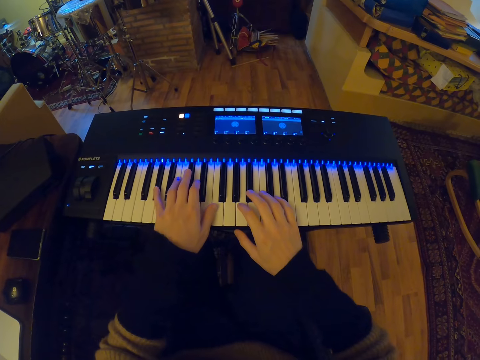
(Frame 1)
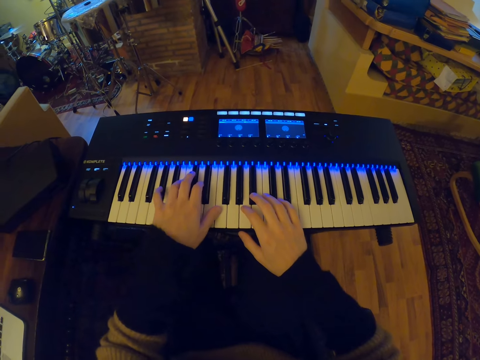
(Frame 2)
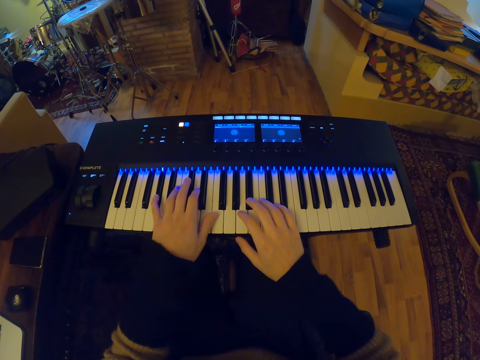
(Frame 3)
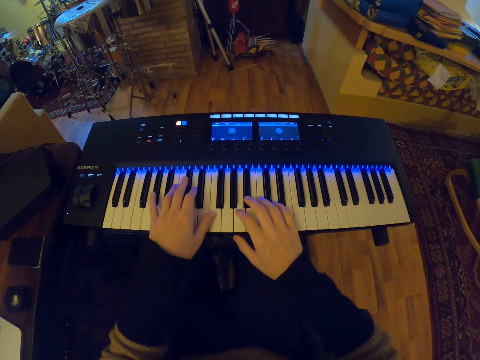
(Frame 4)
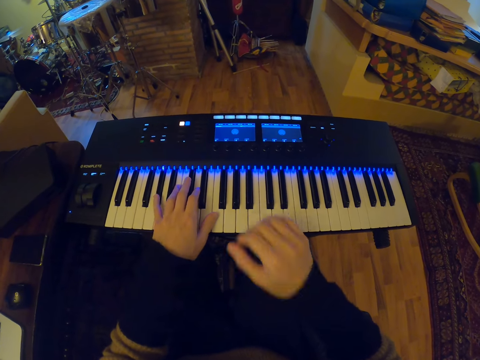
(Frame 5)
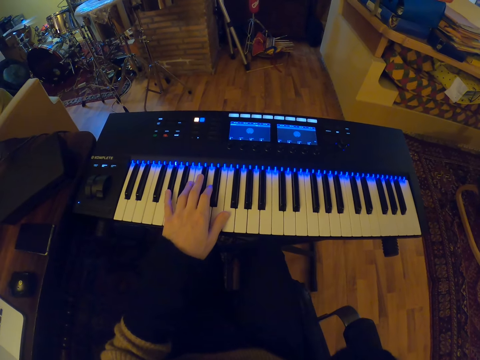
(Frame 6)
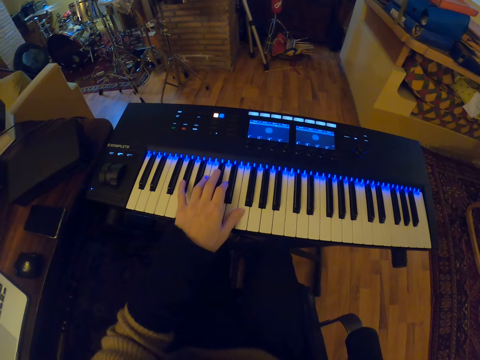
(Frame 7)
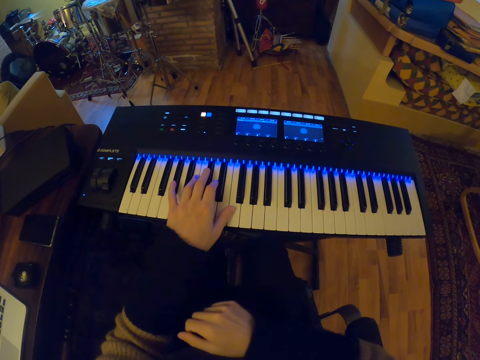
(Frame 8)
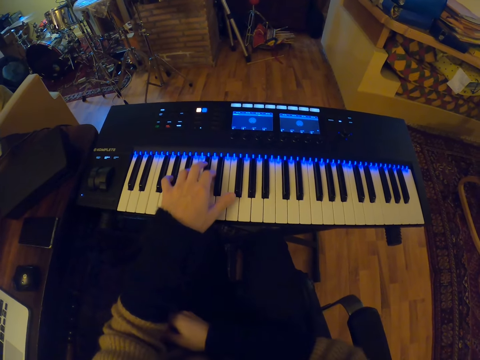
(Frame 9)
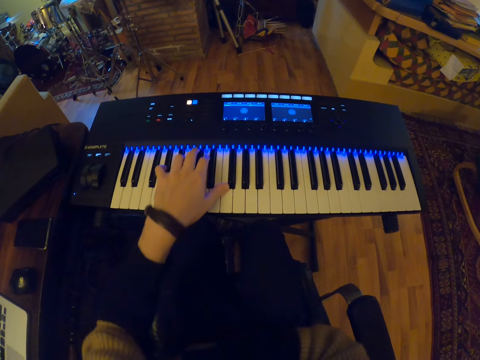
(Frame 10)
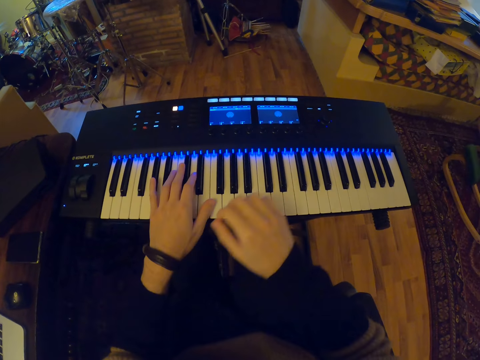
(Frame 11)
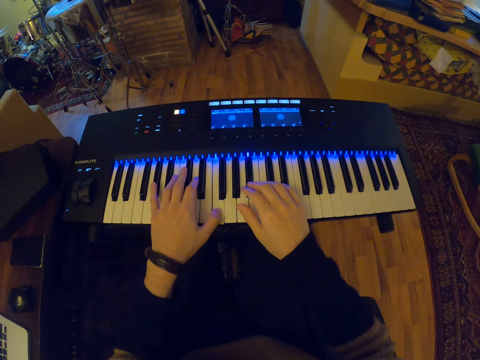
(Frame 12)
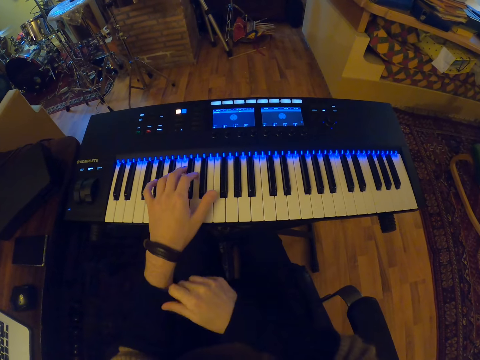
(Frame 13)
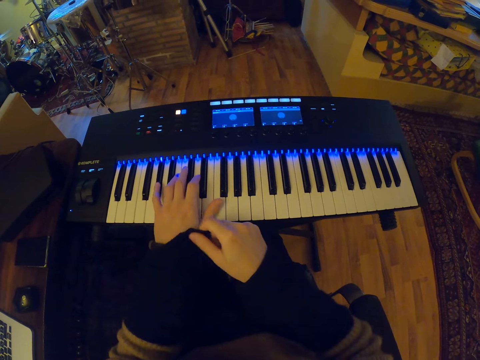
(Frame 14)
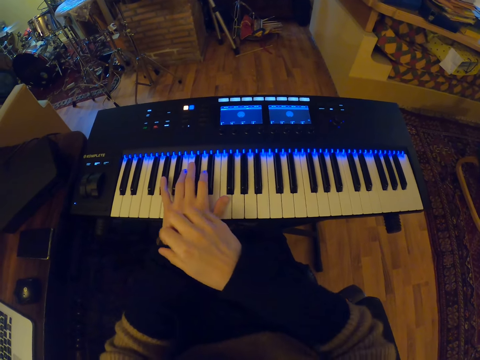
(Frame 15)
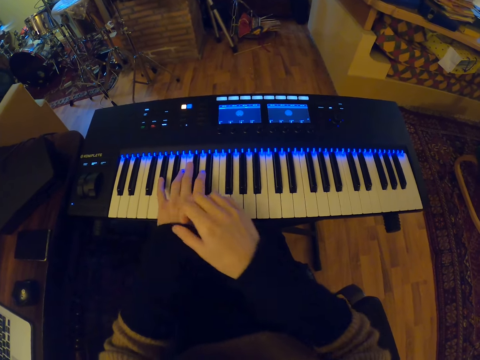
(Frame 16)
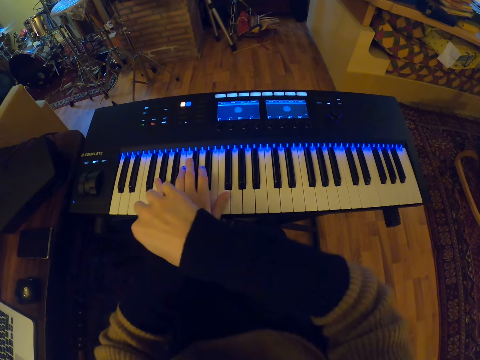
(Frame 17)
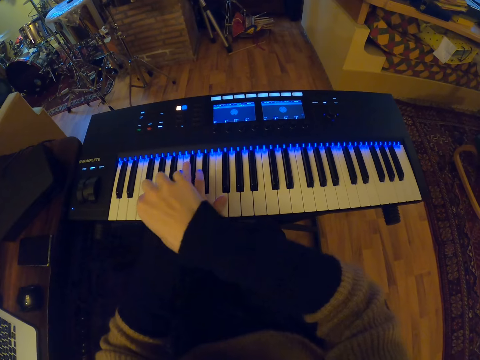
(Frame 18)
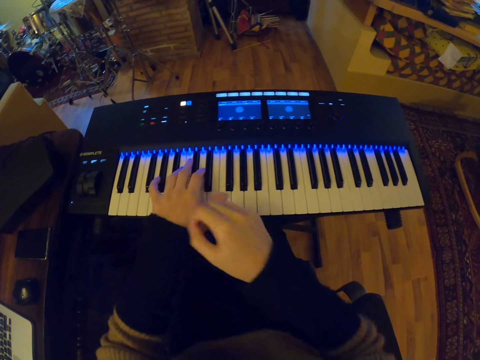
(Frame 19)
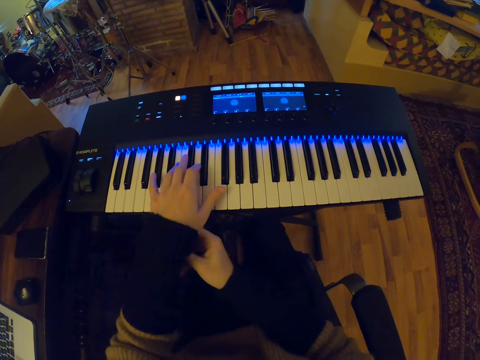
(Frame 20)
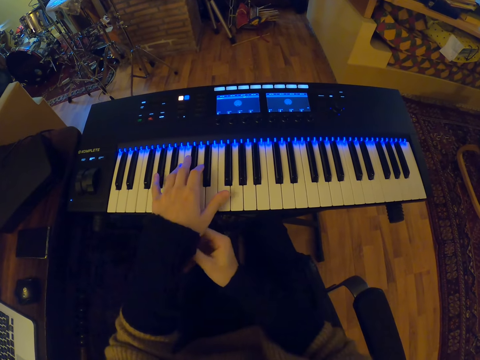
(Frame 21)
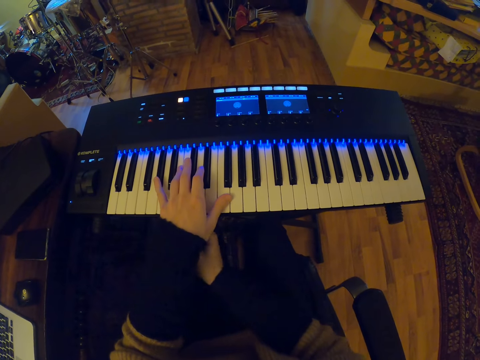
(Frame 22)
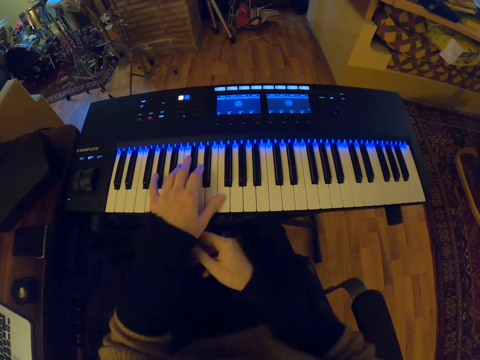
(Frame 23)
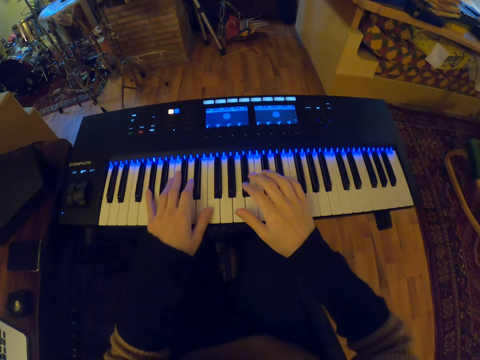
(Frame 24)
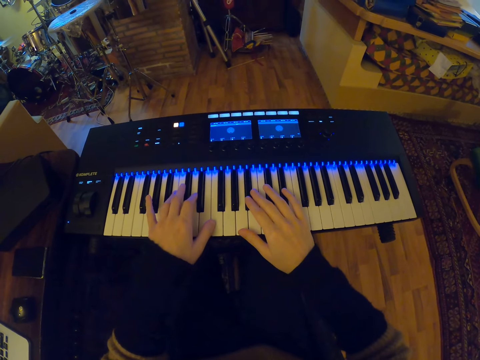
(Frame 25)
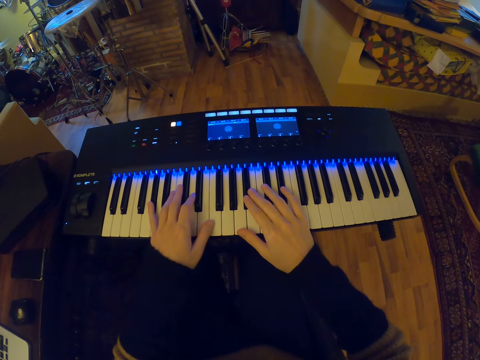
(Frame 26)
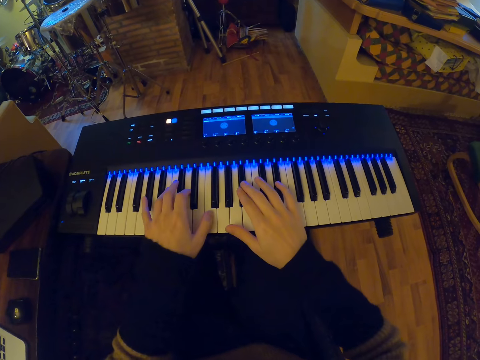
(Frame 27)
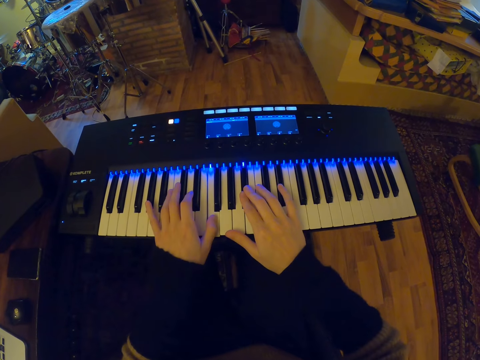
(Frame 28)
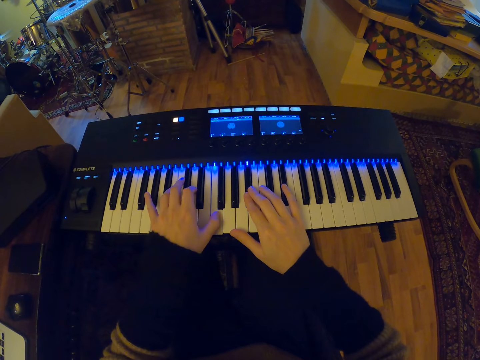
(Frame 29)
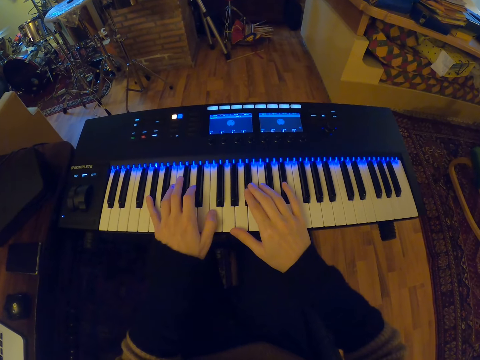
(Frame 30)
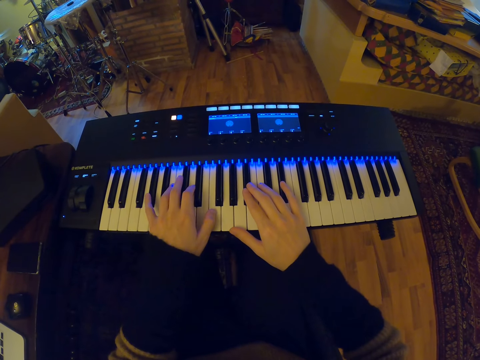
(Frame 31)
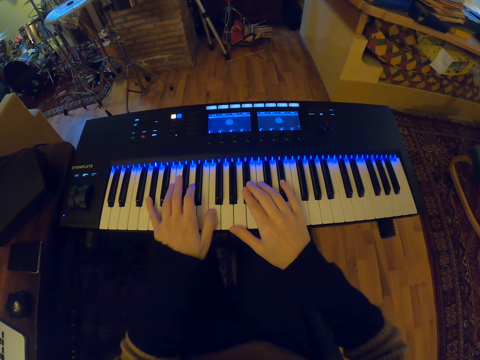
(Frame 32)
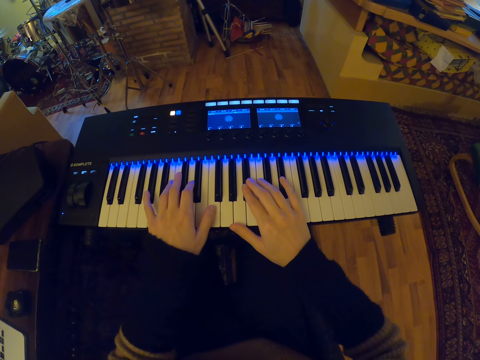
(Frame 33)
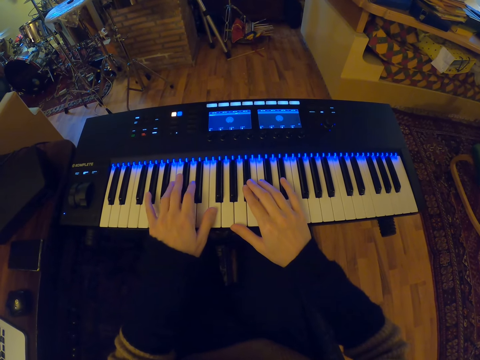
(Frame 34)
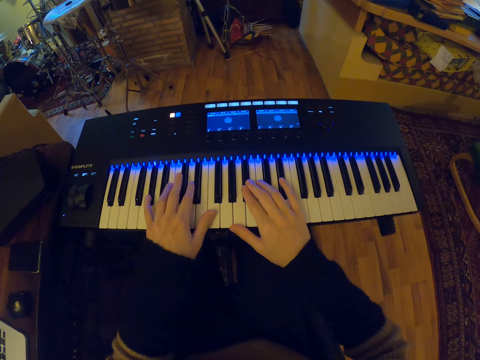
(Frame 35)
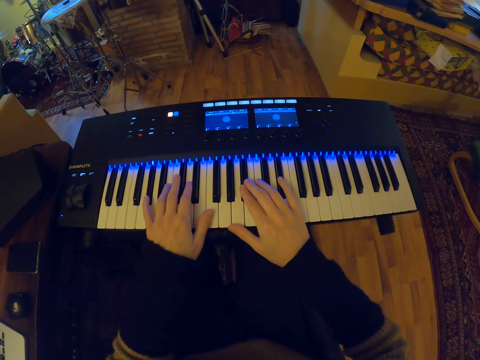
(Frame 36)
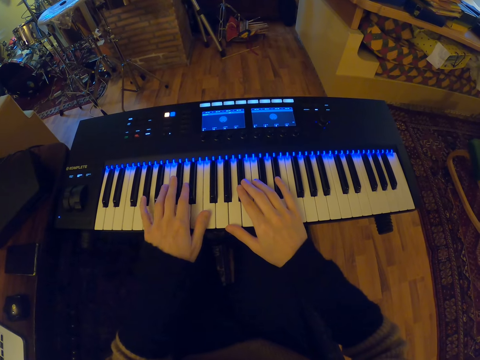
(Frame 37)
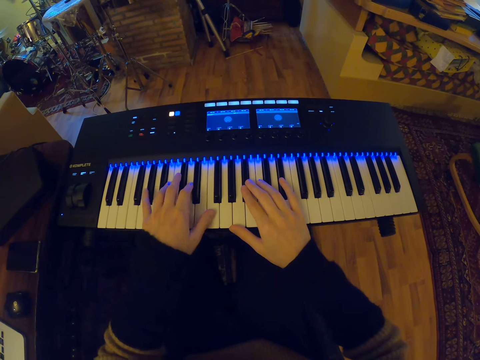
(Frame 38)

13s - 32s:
The camera wearer raises his right hand towards his face. He adjusts the left sleeve of his sweater with his right hand. He folds the sweater. He plays the keyboard, or keyboard piano, with his two hands. He puts a hand on the keyboard piano. He folds the sweater. He adjusts the left sleeve of his sweater with his right hand. He places his right hand on the keyboard. He plays the keyboard with his two hands.

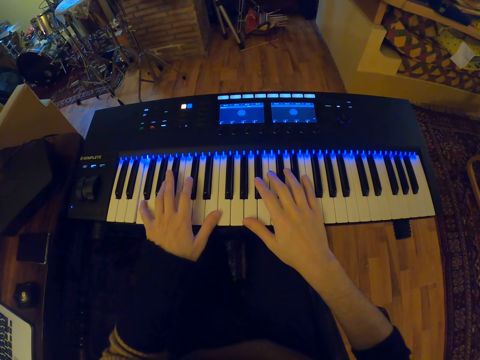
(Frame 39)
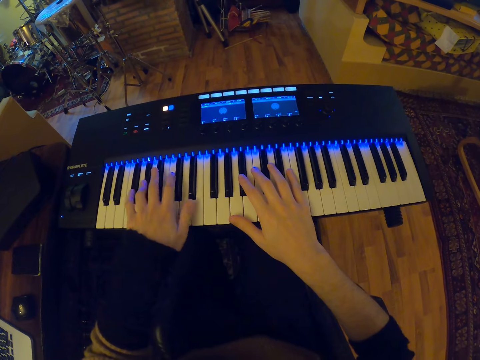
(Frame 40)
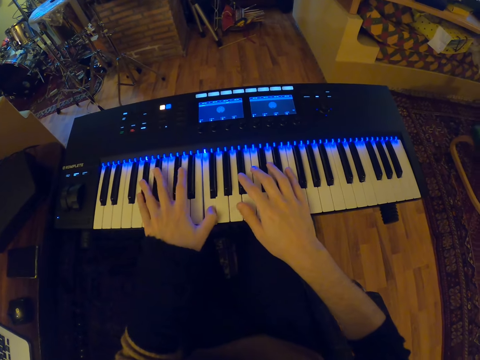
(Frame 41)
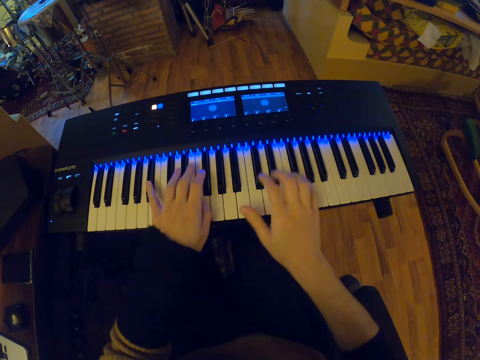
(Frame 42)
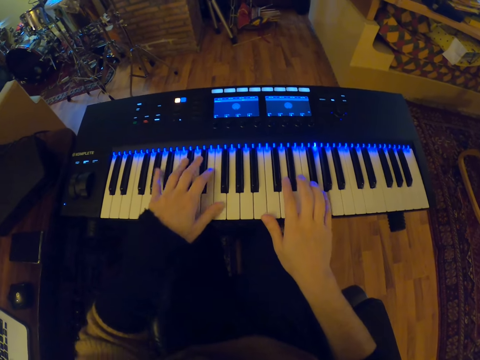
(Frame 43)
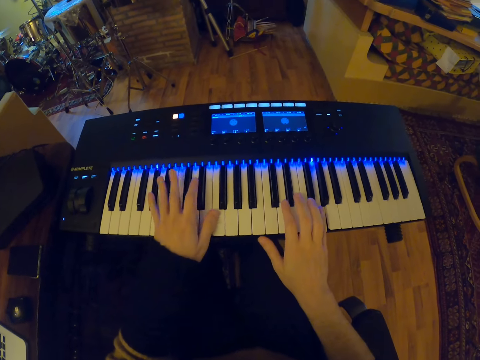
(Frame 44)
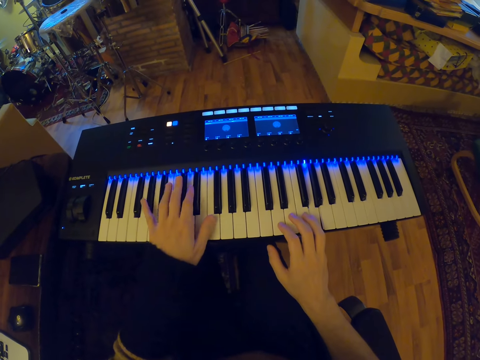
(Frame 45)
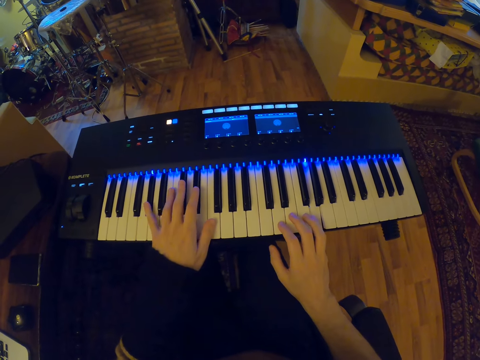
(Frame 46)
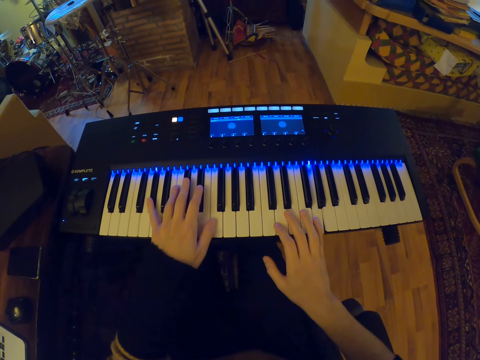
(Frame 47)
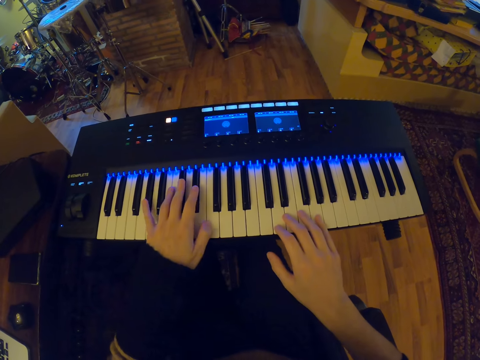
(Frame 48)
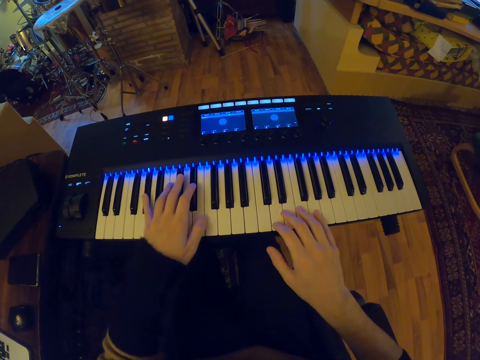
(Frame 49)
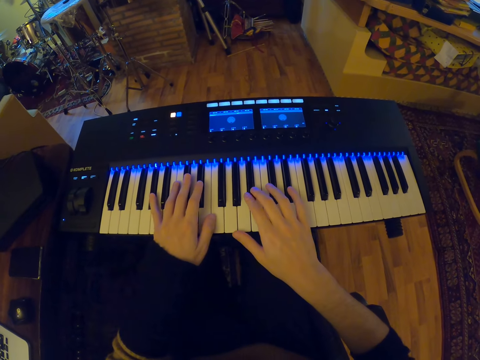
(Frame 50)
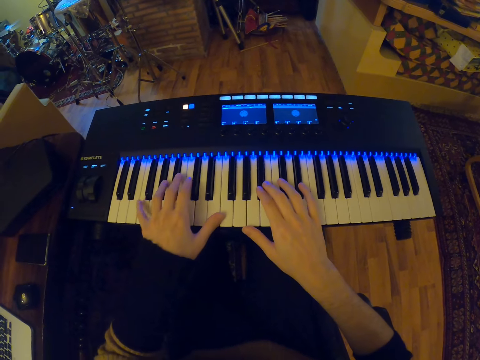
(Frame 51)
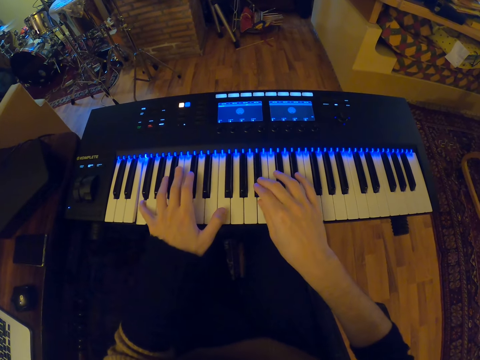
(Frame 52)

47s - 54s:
The camera wearer plays the keyboard with his two hands.
